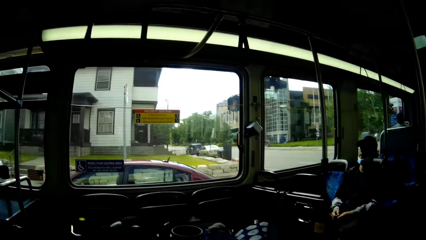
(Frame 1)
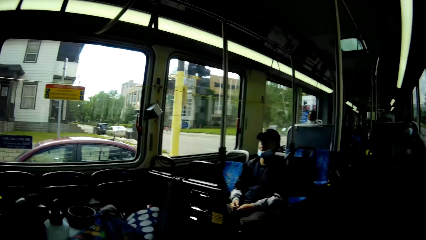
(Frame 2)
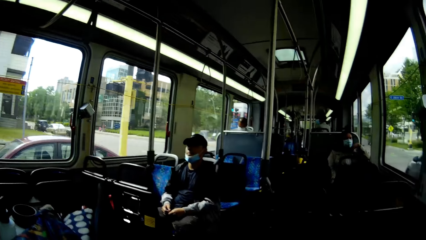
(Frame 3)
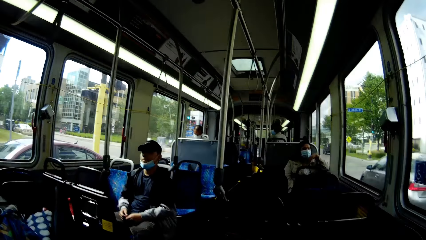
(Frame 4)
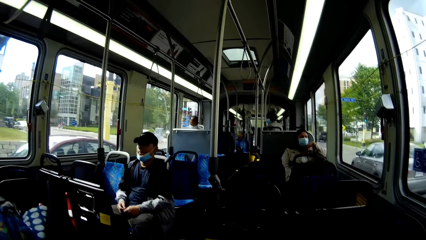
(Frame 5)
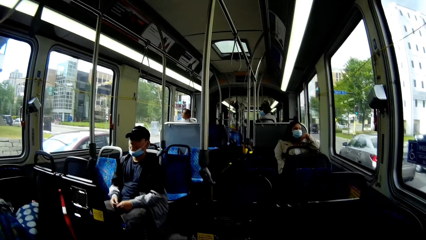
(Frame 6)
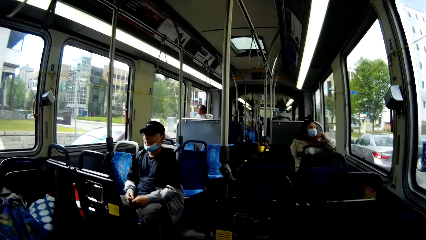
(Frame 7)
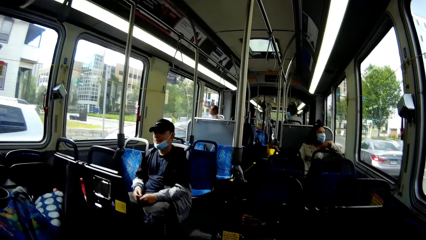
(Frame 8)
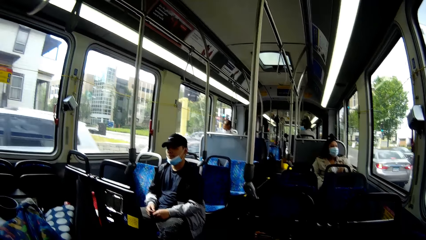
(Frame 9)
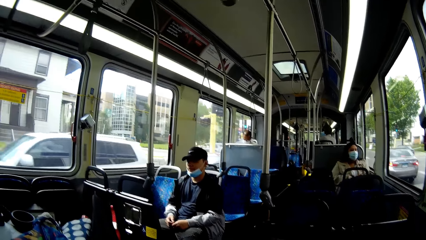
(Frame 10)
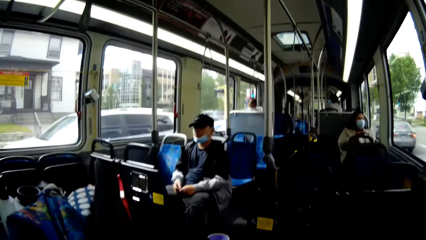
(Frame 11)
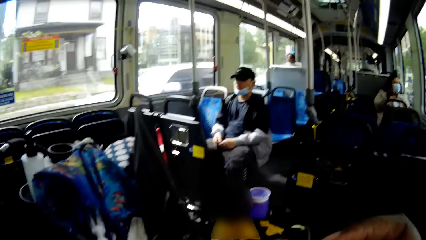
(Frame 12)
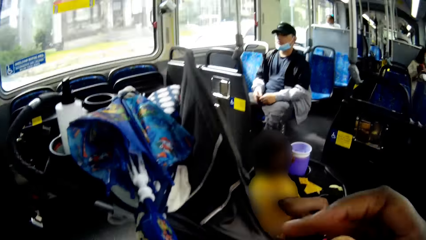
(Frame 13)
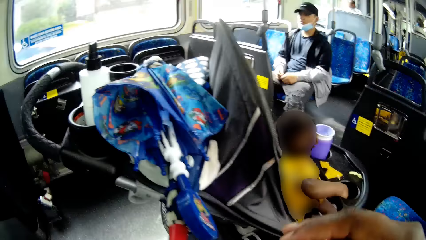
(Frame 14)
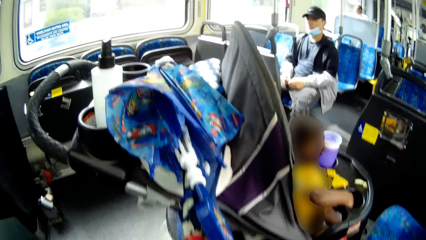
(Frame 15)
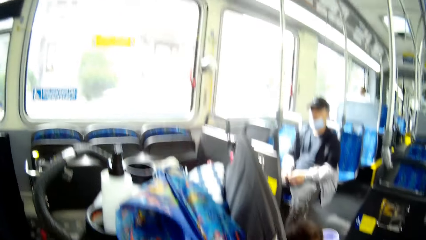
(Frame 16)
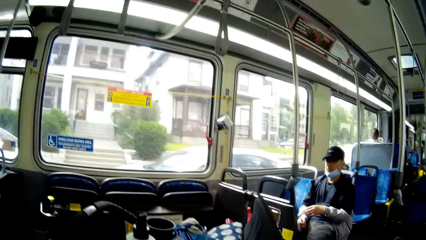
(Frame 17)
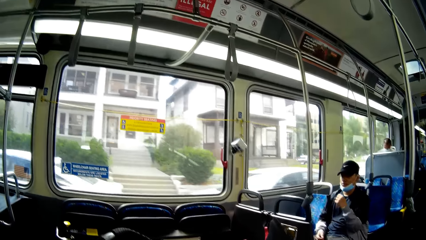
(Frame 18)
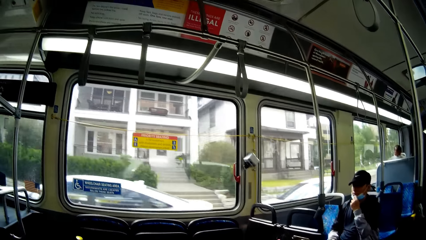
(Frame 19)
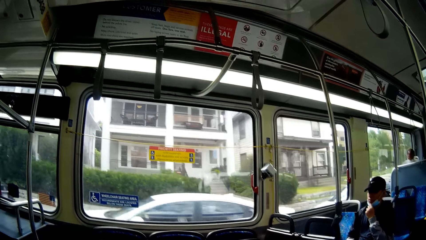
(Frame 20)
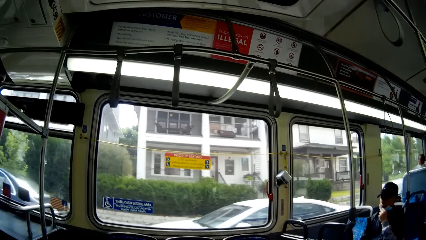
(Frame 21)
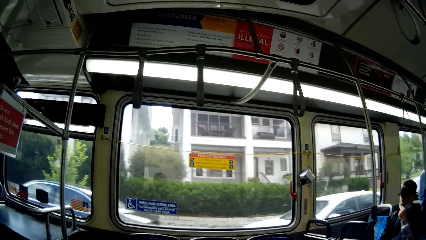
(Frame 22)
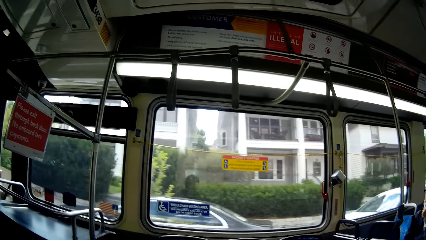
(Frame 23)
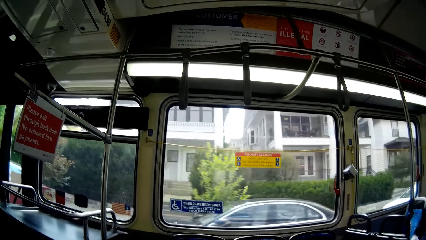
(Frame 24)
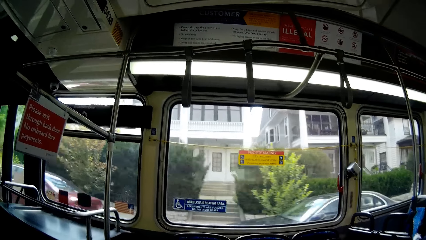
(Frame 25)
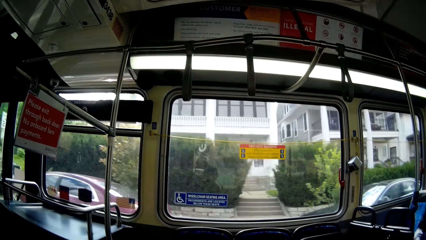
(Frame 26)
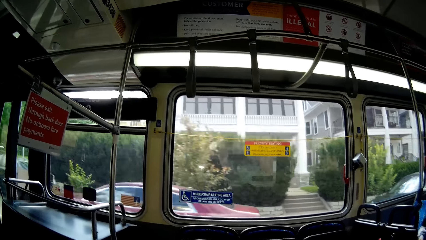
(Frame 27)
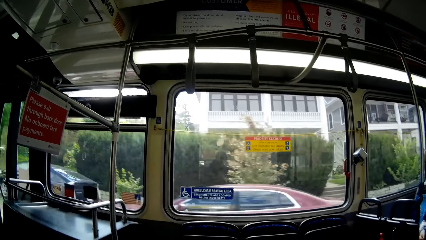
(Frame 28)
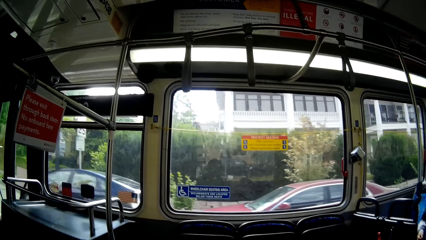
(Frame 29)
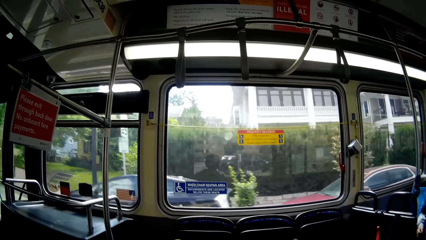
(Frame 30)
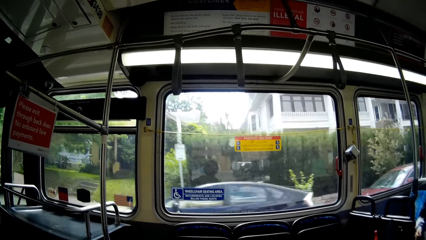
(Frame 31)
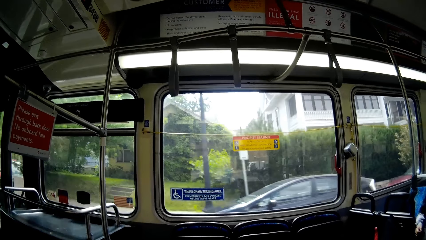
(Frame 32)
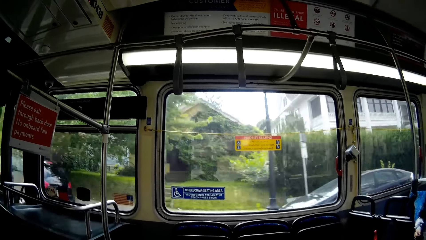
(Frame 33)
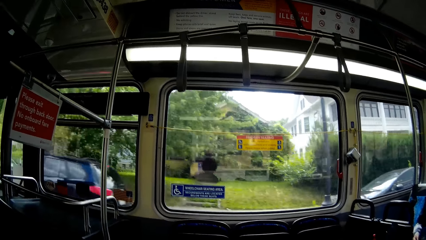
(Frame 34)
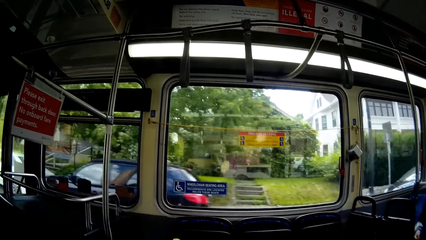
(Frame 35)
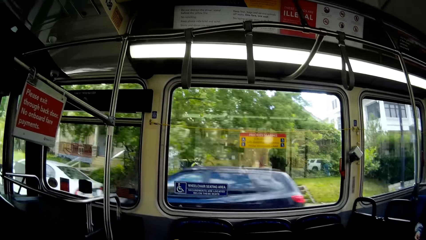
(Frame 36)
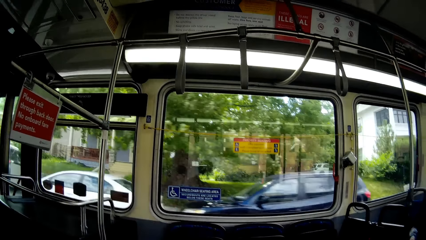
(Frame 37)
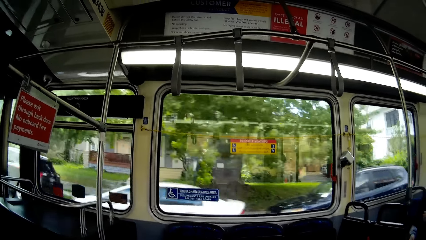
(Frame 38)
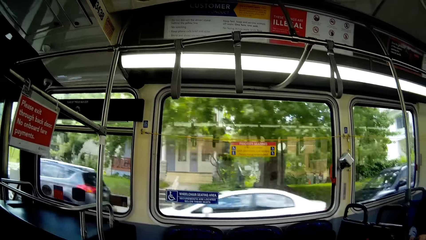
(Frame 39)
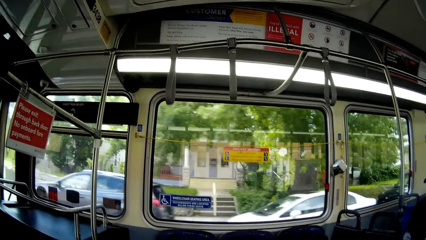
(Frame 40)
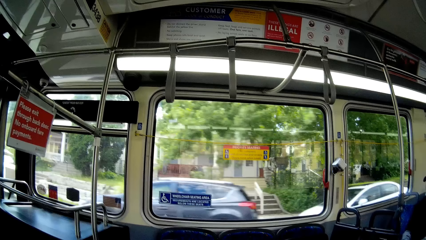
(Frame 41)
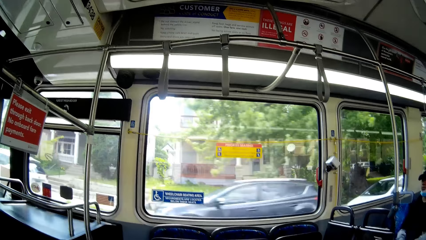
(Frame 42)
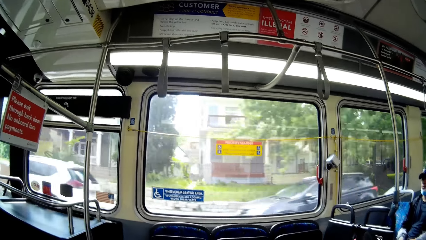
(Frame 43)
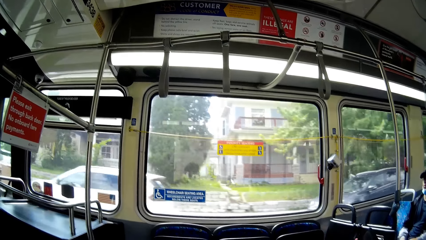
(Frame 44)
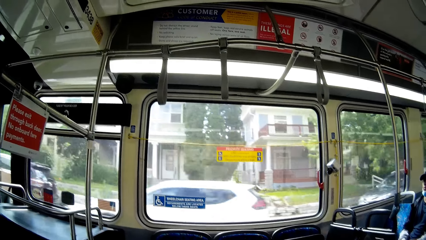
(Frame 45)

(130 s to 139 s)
The man adjusts his nose mask with his left hand.

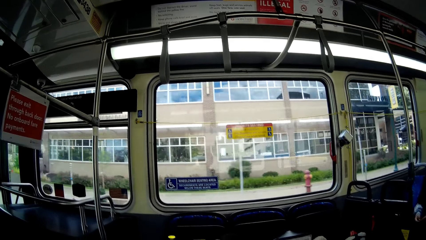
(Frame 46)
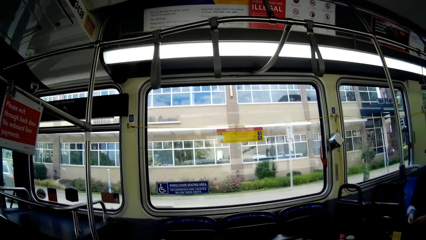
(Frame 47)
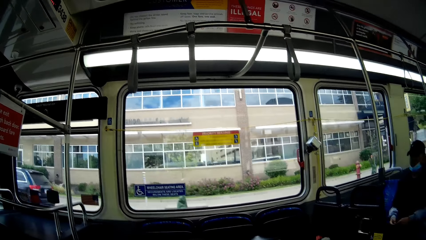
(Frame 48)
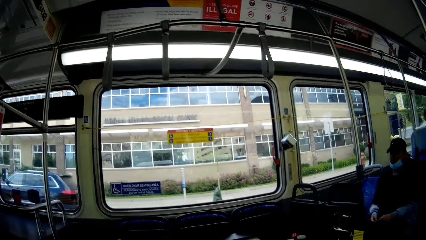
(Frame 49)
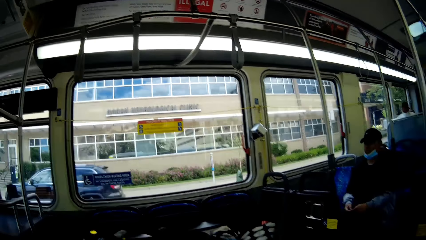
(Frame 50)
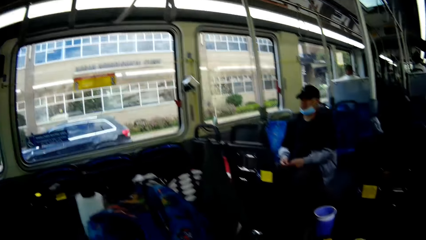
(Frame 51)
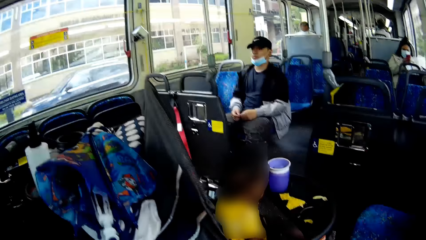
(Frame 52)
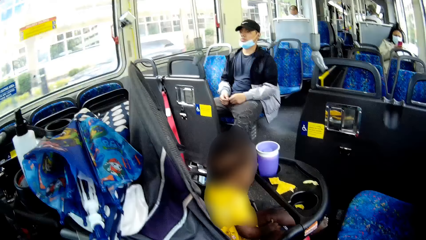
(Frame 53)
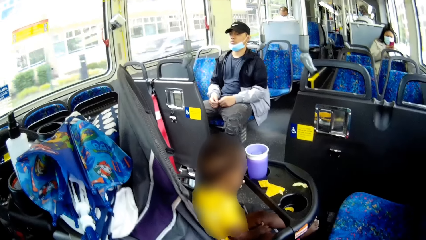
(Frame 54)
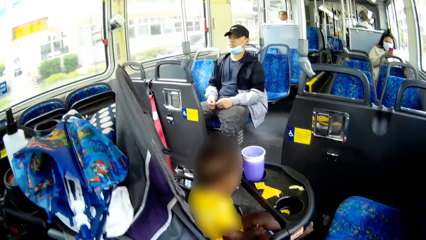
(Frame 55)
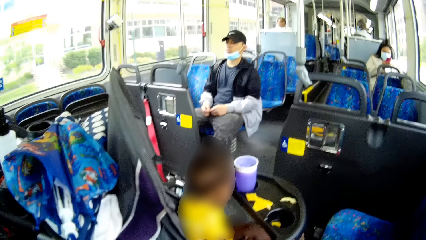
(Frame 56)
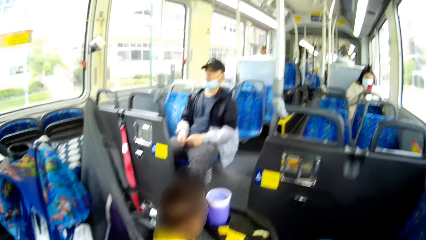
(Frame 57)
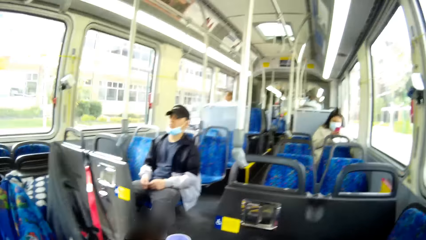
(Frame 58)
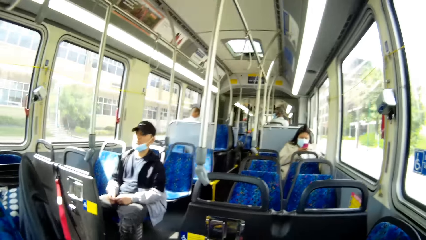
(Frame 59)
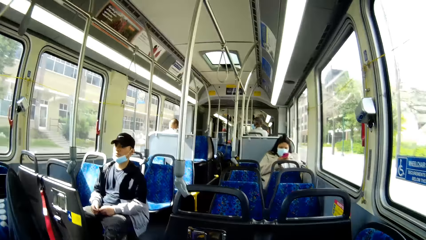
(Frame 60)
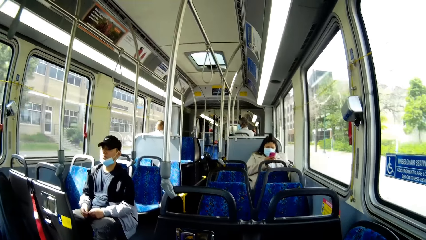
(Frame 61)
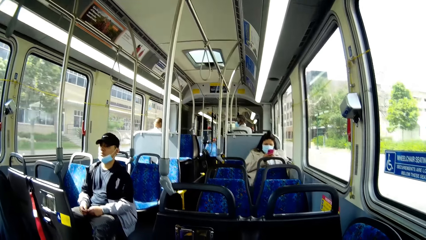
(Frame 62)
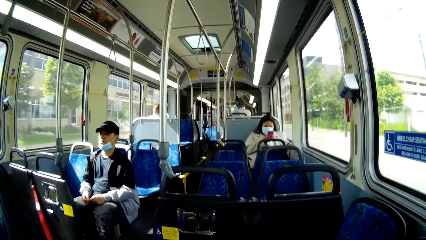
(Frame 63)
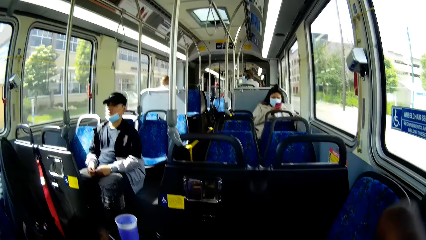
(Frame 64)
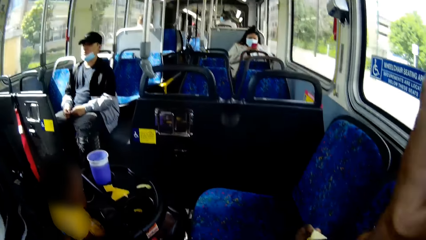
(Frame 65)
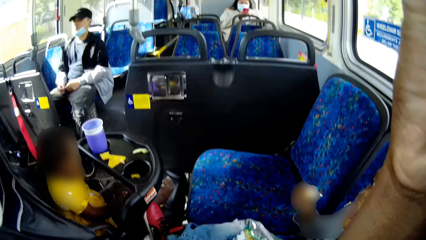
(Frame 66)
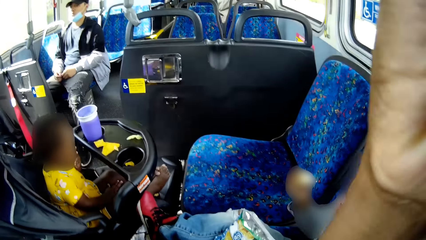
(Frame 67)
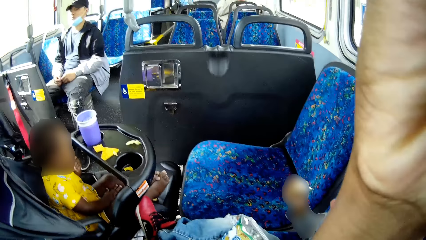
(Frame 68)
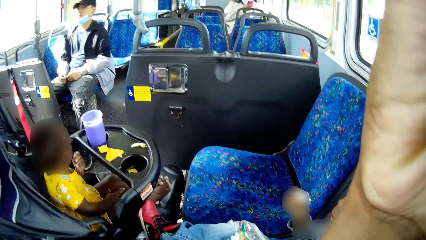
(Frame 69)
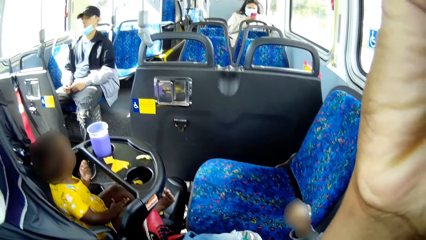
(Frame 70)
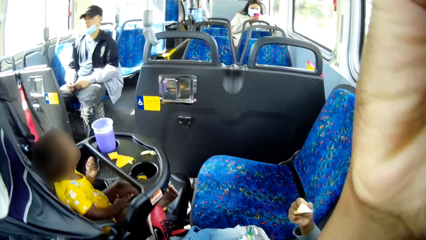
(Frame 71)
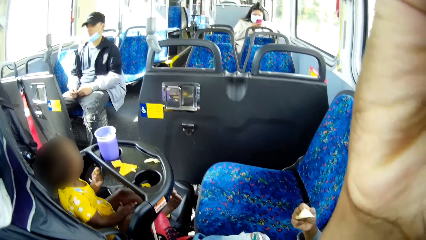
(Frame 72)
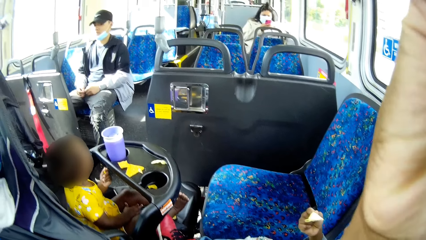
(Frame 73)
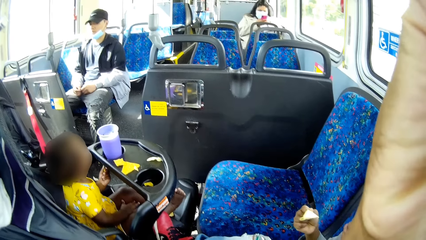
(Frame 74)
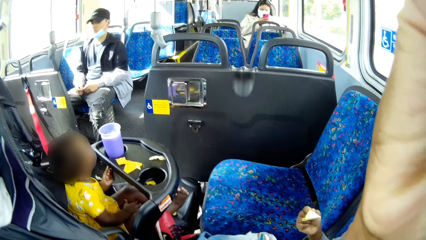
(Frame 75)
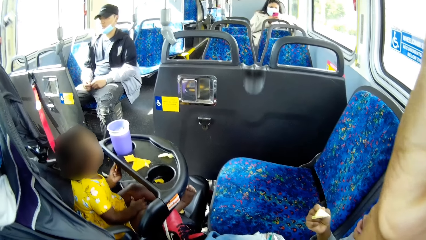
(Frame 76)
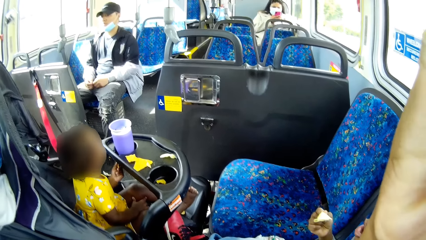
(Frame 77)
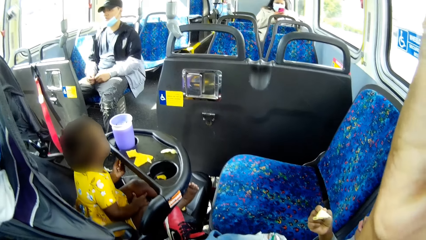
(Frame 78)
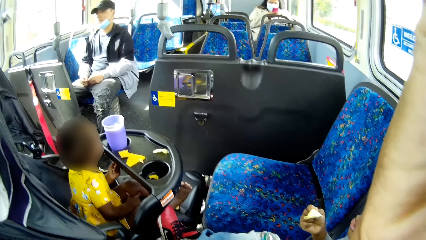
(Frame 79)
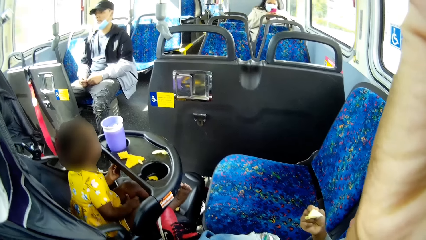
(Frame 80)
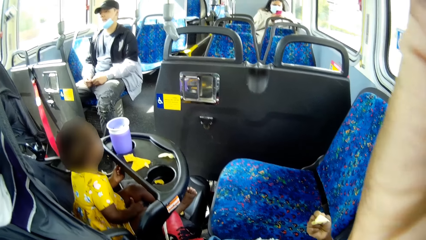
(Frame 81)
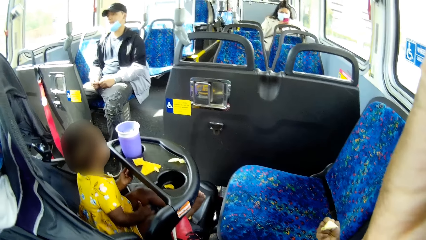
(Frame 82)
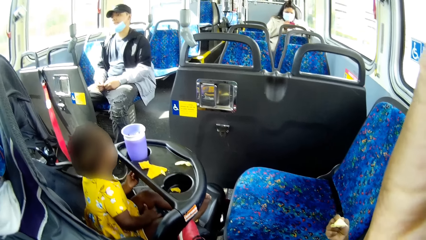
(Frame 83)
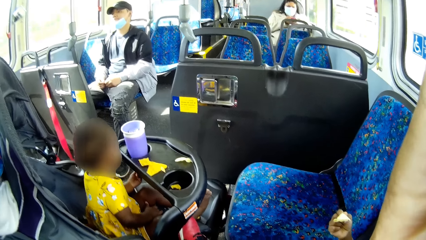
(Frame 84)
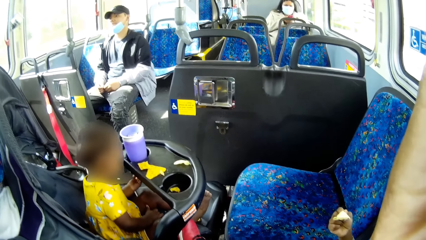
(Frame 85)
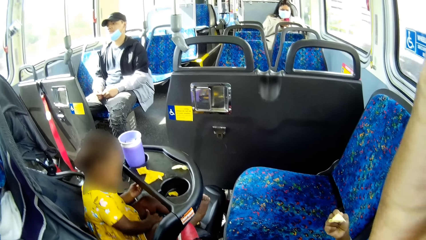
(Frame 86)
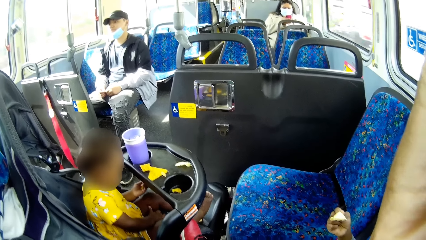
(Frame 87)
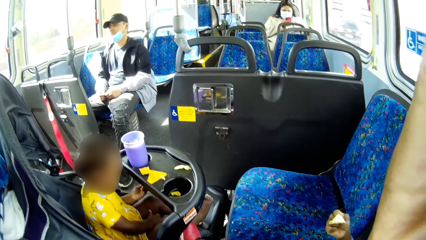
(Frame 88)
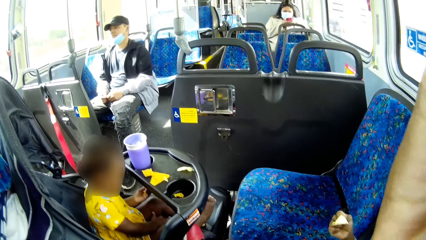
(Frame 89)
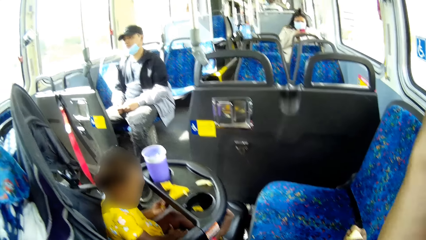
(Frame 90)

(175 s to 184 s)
The woman holds up her phone in her right hand. The camera wearer adjusts their camera with their right hand. They wipe their face with their hand. The boy holds a biscuit in his right hand.
